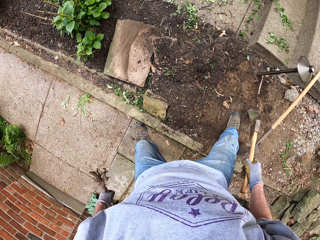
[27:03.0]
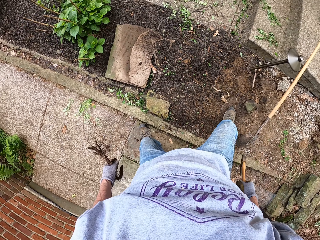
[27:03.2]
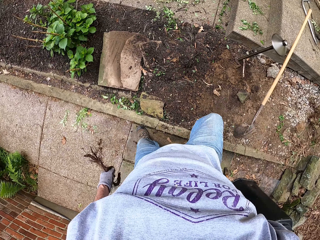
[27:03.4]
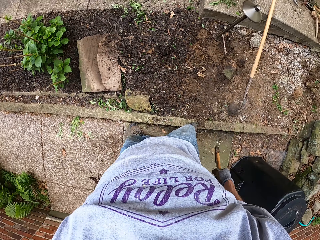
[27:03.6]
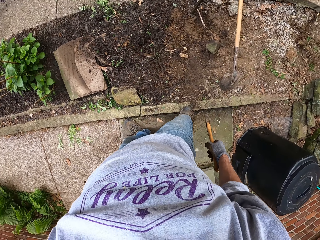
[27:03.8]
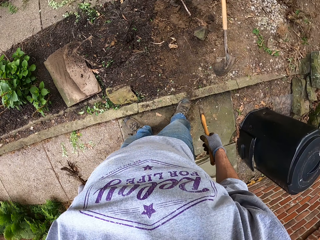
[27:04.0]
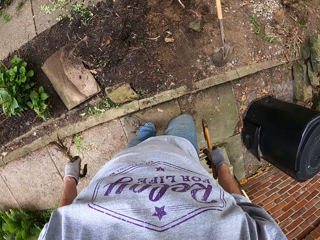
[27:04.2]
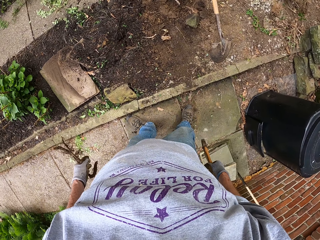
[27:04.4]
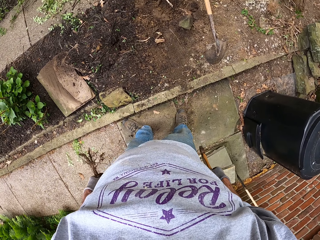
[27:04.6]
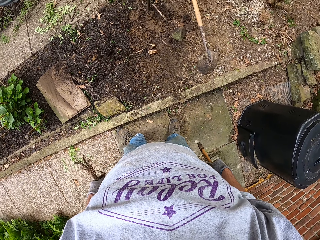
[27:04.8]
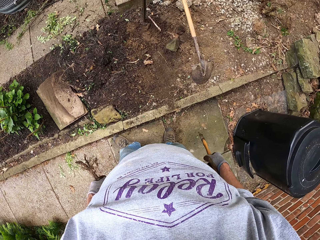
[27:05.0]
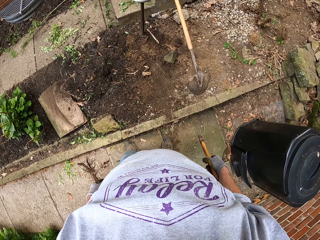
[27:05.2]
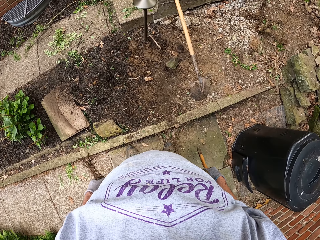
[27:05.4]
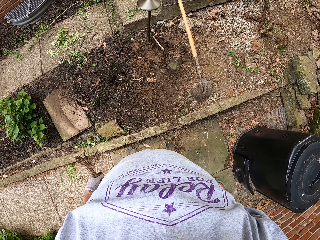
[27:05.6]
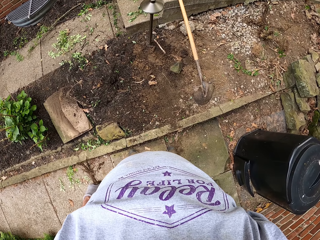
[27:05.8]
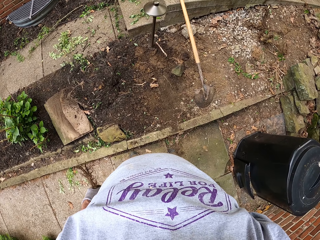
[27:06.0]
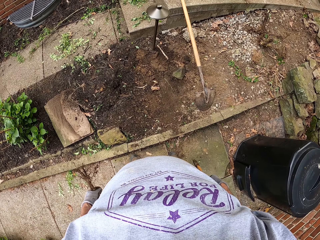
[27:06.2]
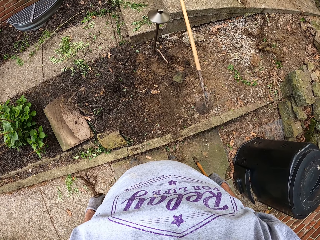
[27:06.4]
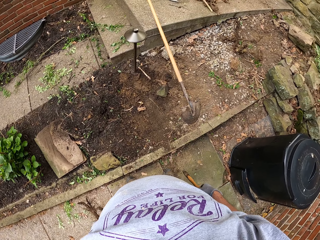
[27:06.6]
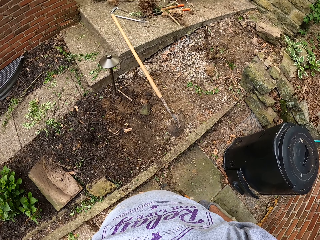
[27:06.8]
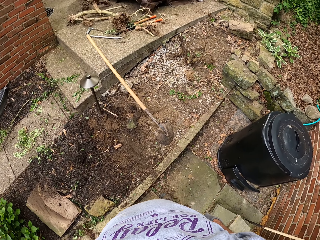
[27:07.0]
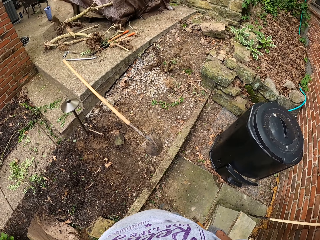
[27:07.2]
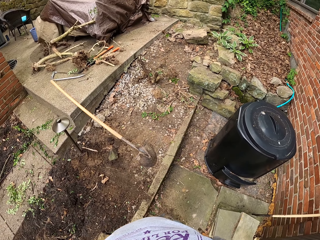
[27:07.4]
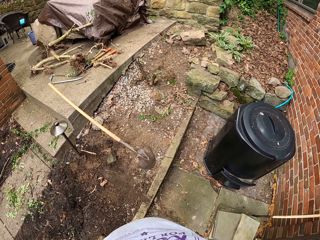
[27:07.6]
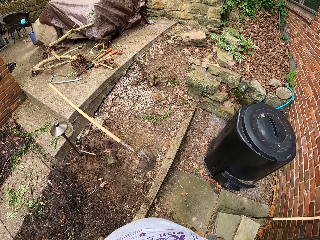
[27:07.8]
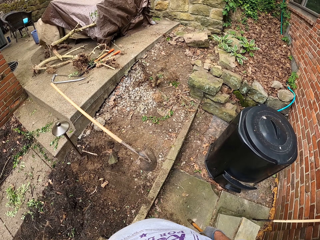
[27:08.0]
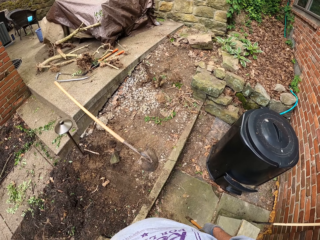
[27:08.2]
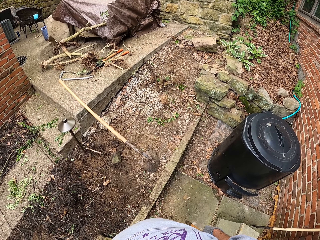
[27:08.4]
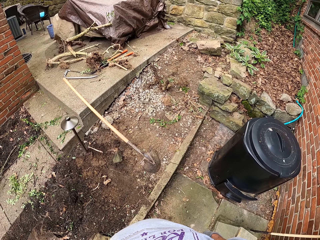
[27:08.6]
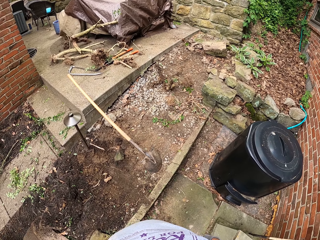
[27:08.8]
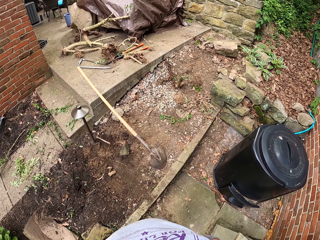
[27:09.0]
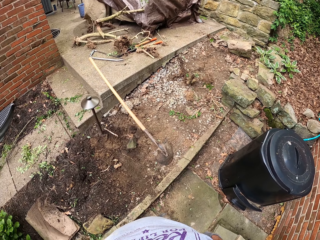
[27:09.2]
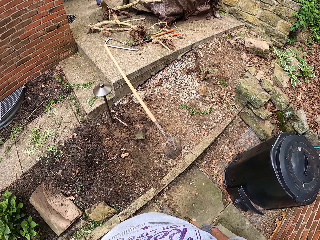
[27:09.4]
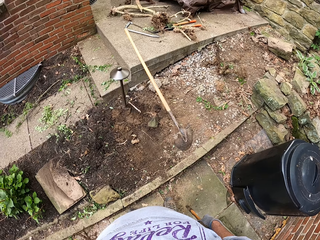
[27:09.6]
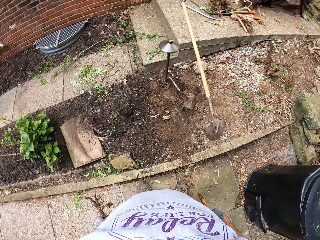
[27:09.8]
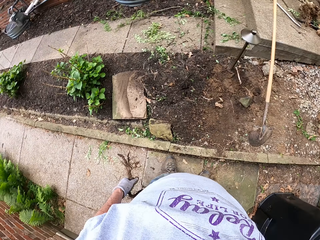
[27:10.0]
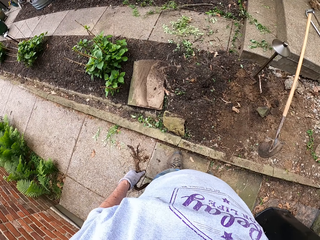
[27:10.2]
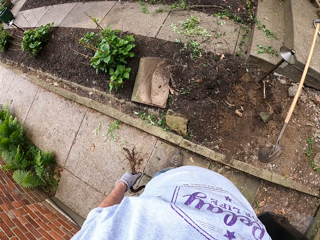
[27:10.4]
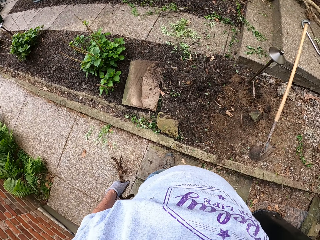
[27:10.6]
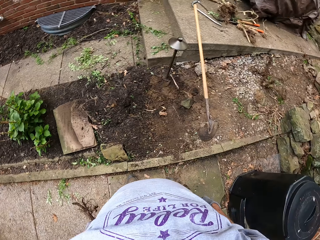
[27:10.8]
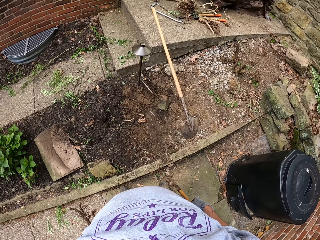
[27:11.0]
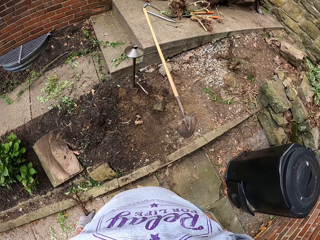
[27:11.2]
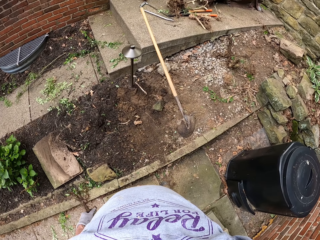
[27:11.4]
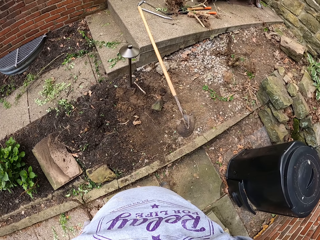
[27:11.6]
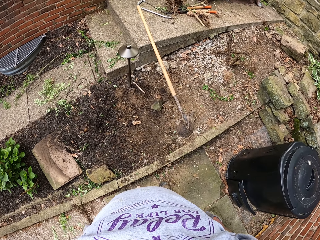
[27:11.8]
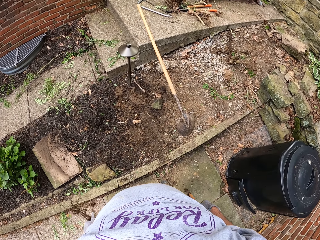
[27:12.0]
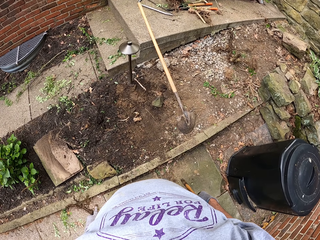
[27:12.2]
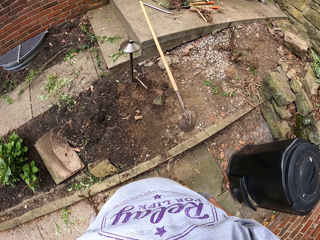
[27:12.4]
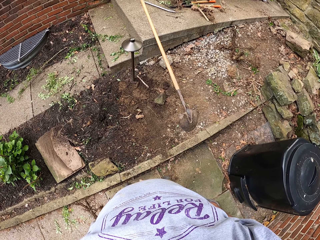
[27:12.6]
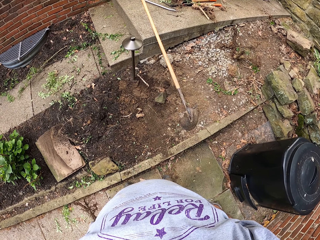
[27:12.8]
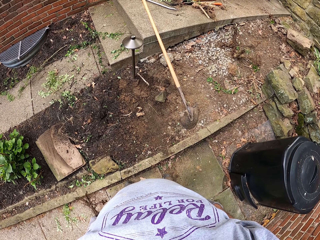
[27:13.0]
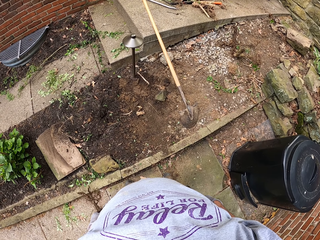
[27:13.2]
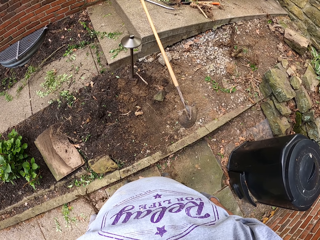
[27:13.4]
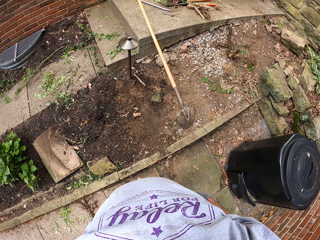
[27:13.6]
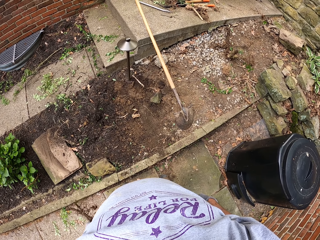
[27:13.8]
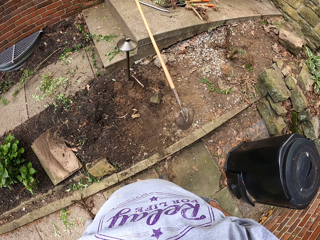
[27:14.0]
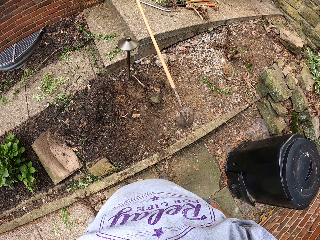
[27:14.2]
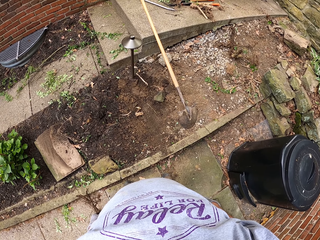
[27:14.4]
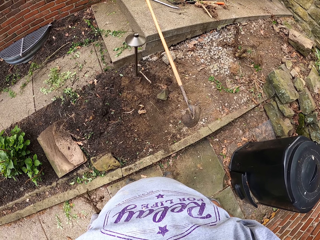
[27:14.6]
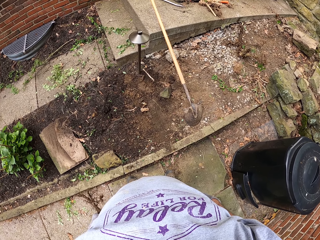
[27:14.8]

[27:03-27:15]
The camera wearer looks around the backyard.

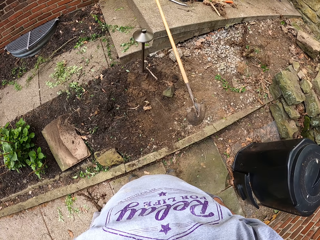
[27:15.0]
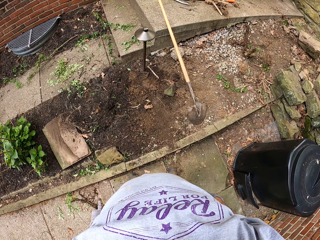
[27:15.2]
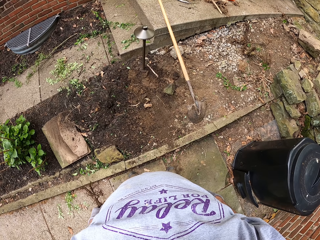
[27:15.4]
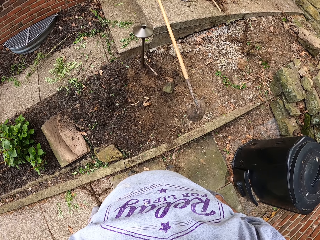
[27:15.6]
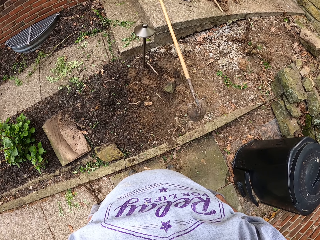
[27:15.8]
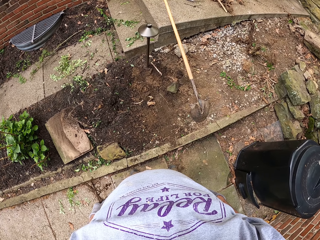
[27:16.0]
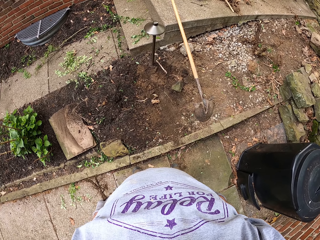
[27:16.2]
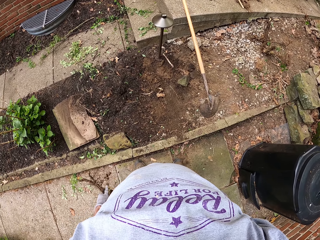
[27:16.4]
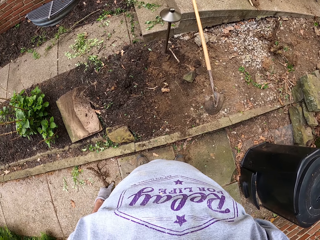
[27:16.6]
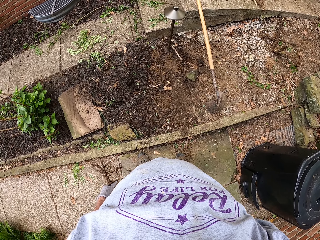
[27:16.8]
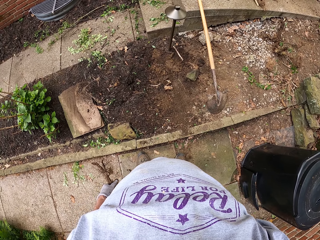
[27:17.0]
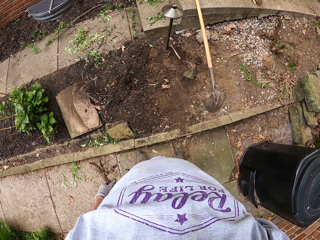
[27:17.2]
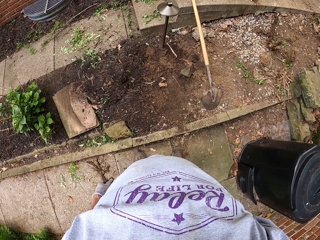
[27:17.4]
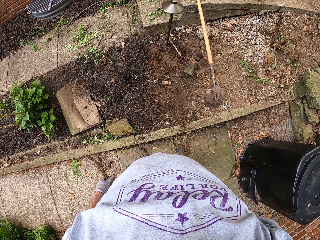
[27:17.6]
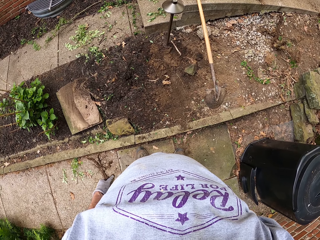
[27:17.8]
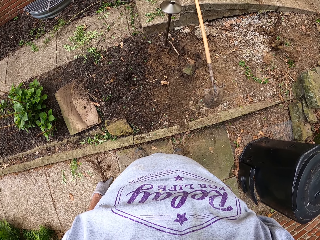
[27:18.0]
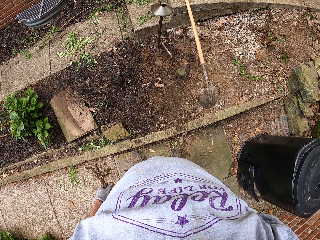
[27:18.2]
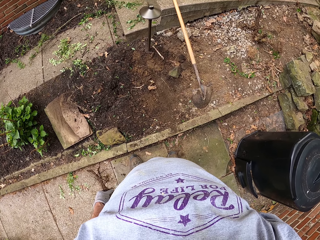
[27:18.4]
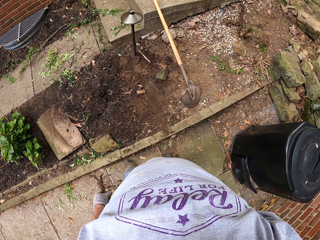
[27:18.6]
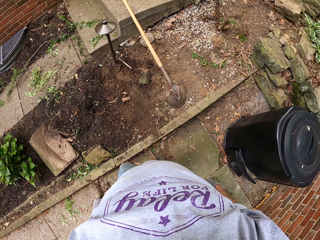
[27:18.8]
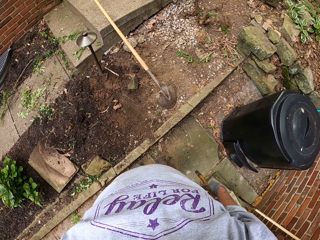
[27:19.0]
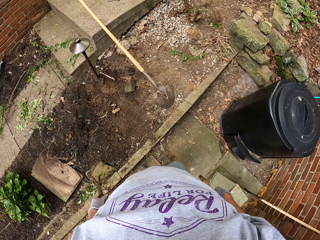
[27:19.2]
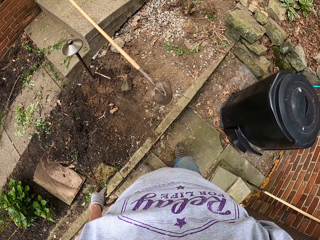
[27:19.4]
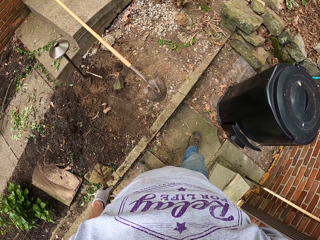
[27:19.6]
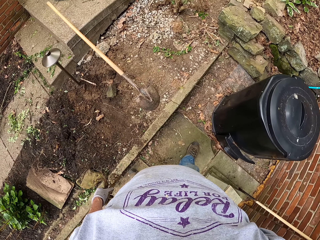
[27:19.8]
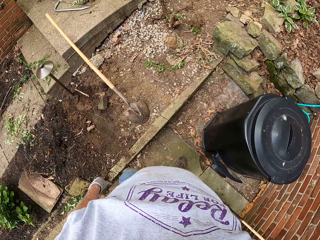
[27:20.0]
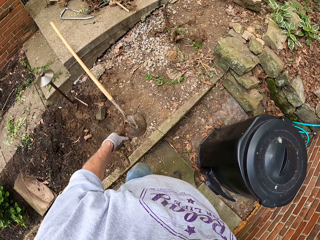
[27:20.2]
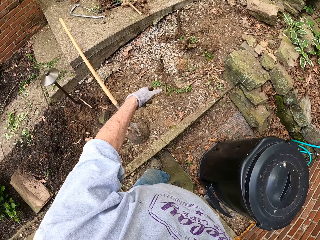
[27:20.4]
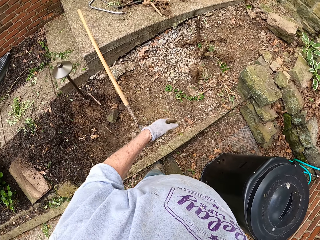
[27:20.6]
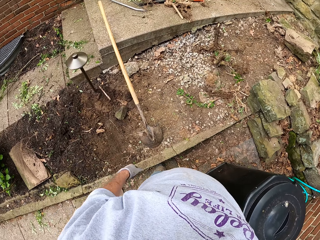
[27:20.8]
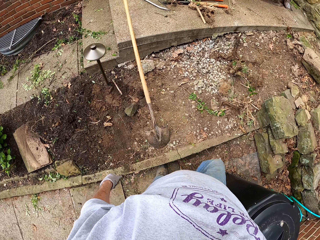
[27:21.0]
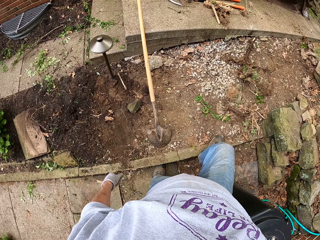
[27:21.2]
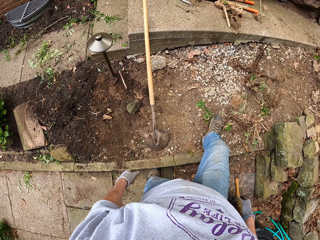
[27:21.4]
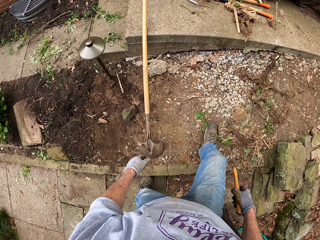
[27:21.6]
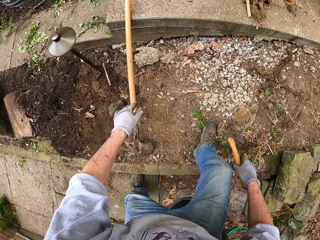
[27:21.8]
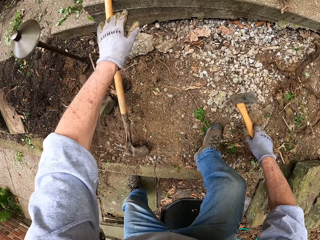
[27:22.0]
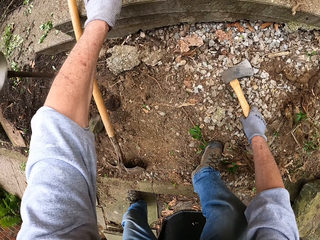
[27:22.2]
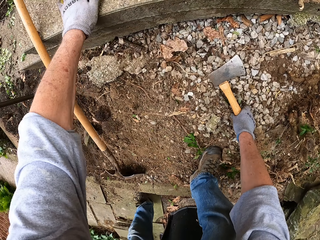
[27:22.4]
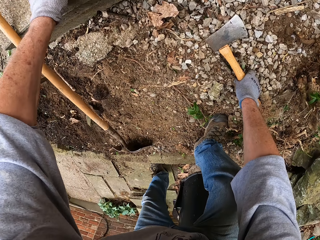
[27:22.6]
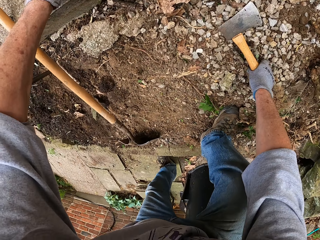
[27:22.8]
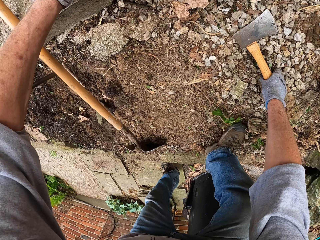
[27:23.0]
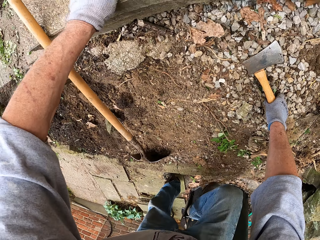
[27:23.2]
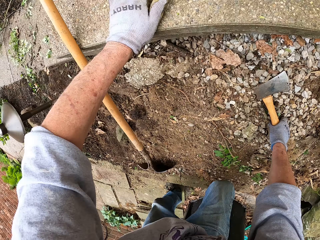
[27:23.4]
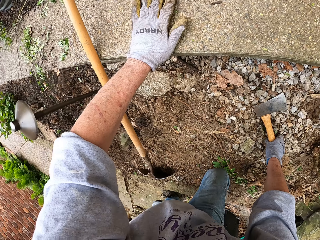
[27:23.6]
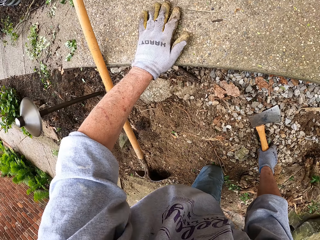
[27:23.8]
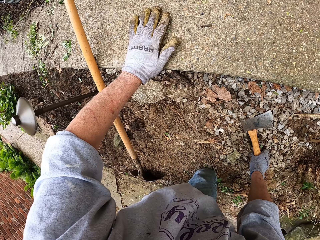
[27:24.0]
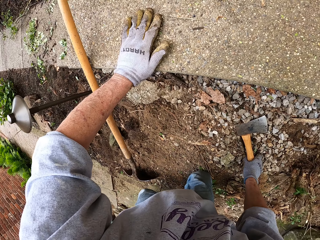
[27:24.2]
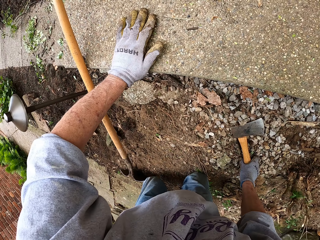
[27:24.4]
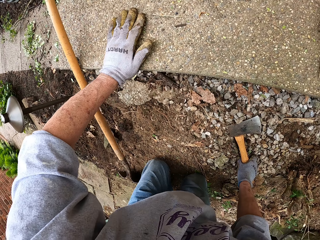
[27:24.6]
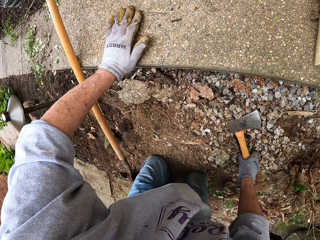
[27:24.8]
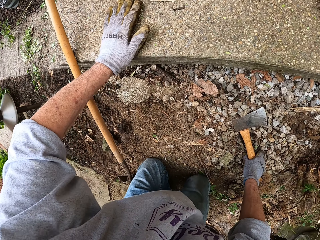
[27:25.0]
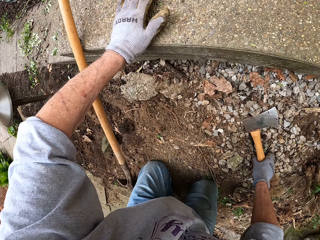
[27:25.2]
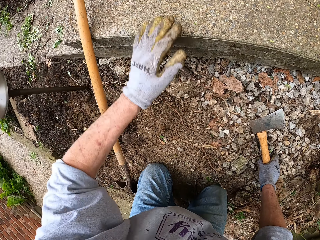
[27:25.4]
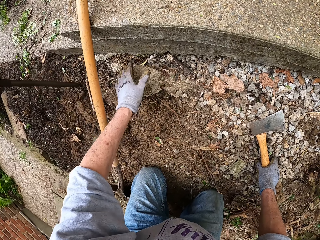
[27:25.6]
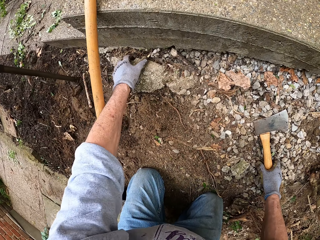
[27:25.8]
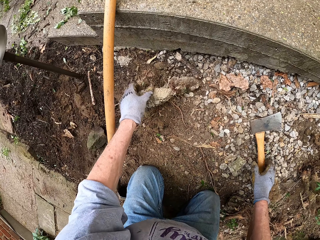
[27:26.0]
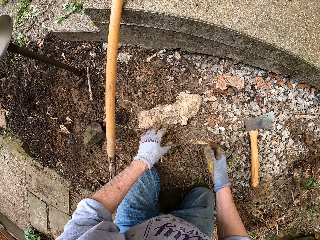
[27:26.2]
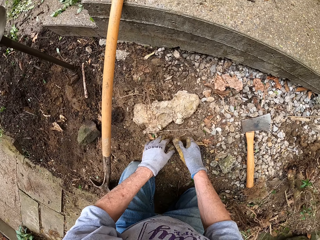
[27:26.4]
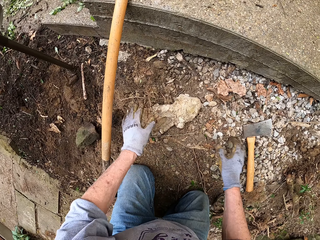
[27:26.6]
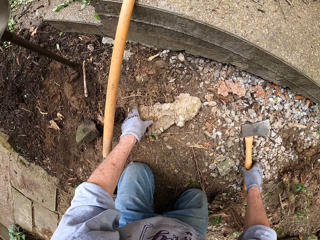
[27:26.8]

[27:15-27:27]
The camera wearer walks in the garden. He drops the roots on the ground. He holds the ground, puts the axe on the ground and kneels down on the soil. He picks up a stone with his left hand.
